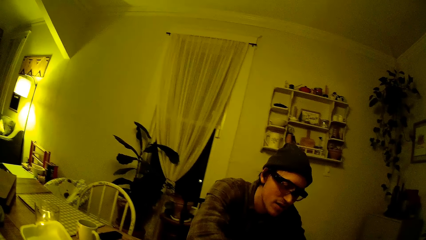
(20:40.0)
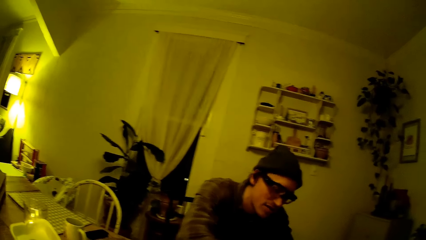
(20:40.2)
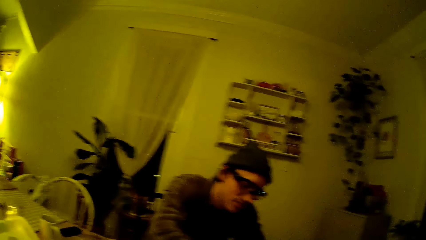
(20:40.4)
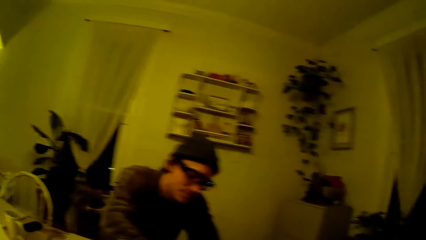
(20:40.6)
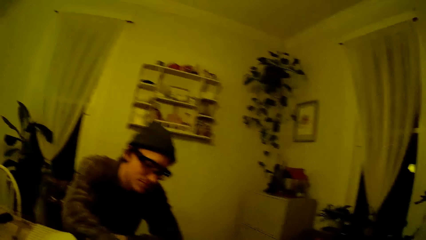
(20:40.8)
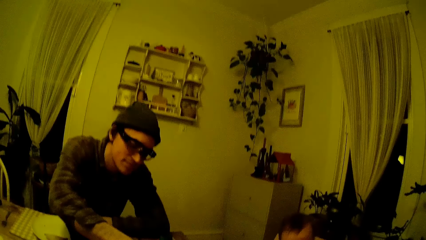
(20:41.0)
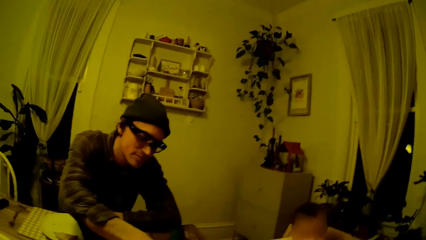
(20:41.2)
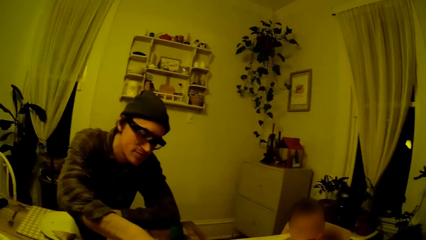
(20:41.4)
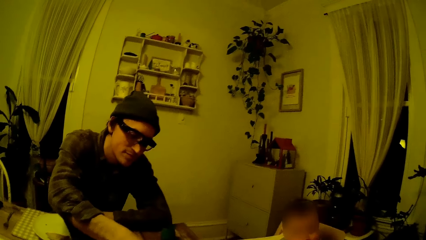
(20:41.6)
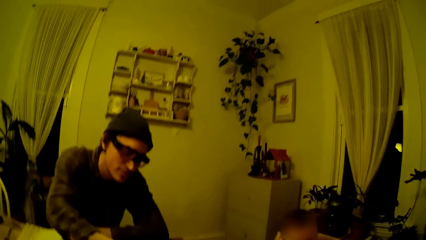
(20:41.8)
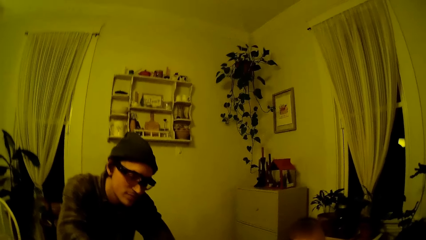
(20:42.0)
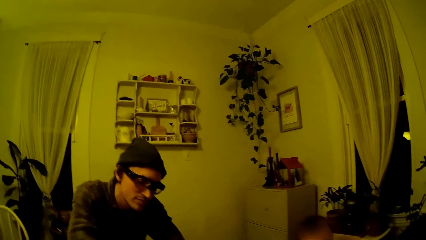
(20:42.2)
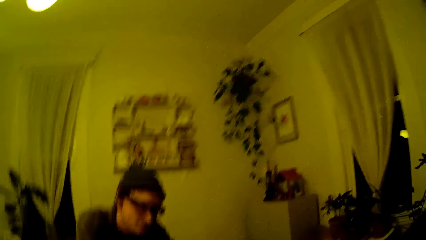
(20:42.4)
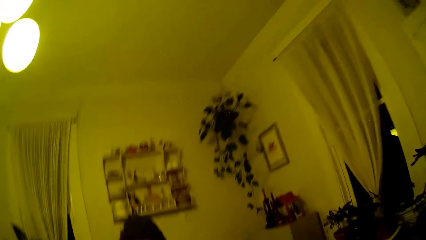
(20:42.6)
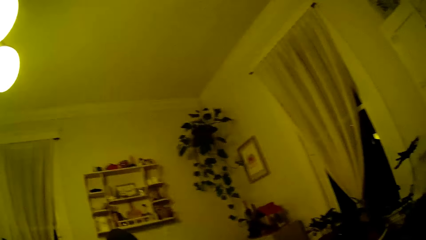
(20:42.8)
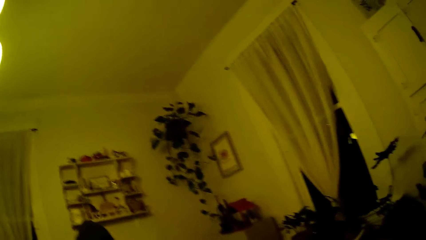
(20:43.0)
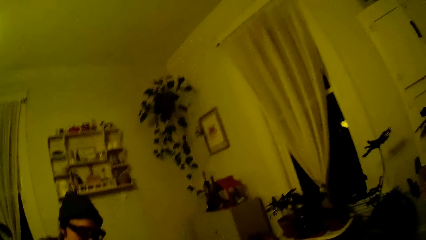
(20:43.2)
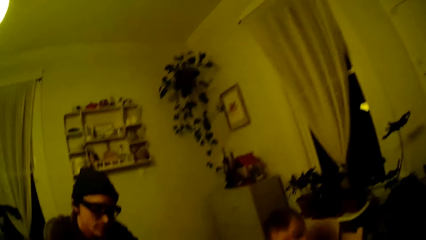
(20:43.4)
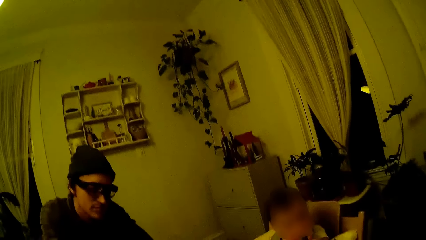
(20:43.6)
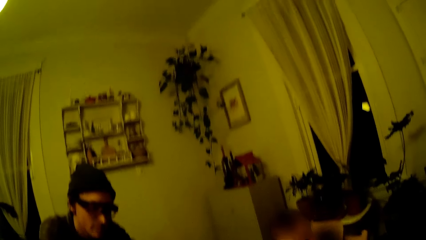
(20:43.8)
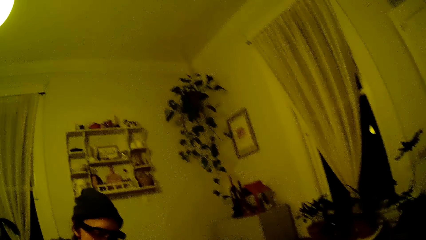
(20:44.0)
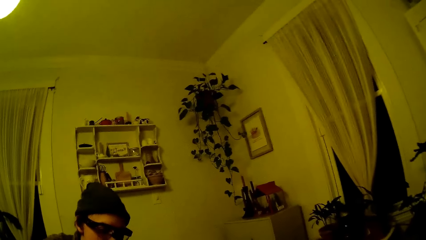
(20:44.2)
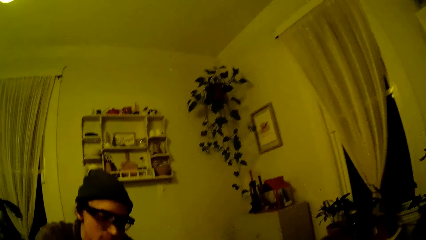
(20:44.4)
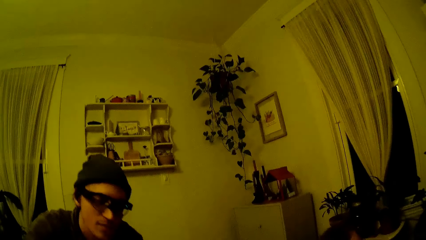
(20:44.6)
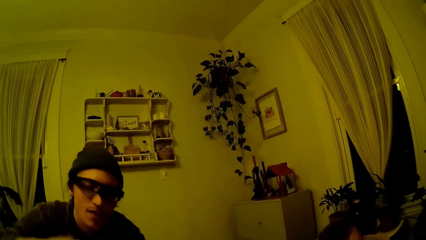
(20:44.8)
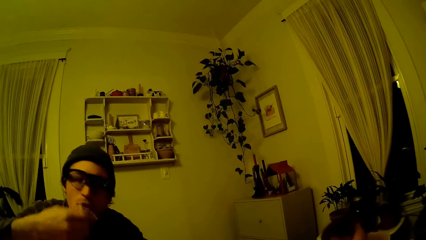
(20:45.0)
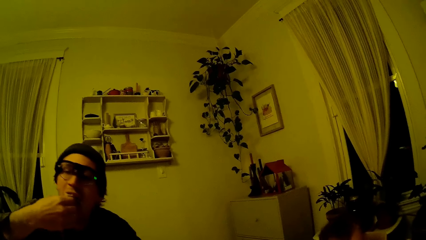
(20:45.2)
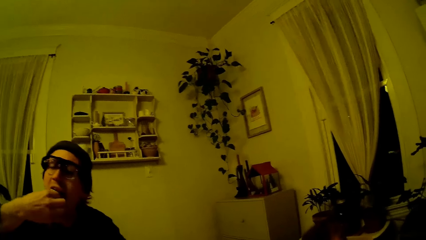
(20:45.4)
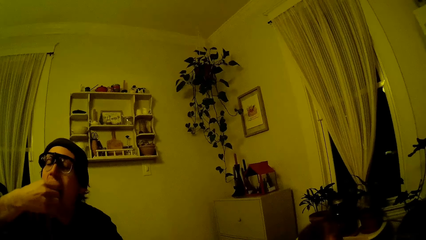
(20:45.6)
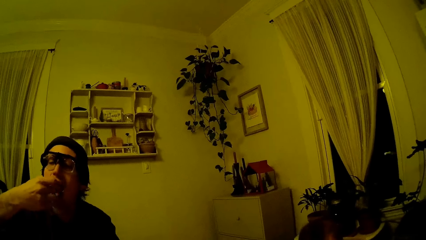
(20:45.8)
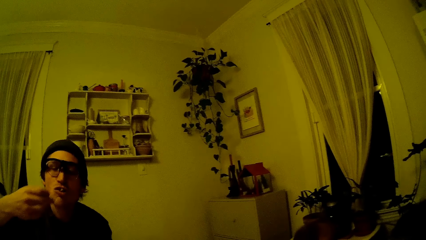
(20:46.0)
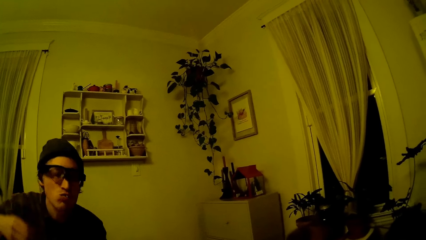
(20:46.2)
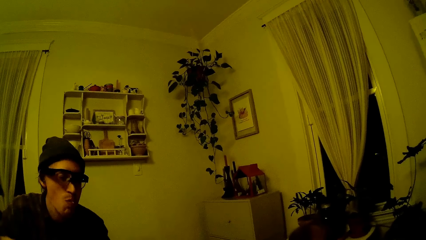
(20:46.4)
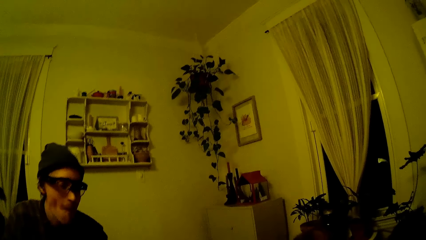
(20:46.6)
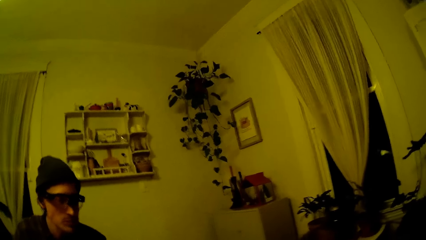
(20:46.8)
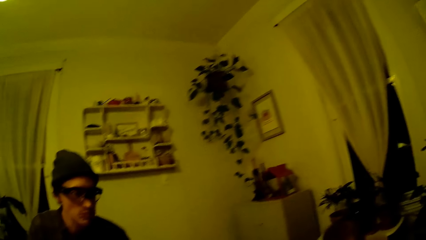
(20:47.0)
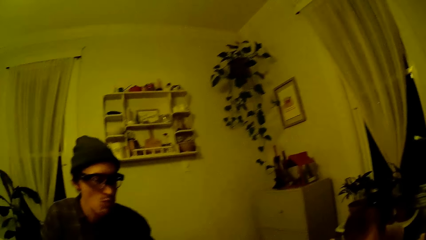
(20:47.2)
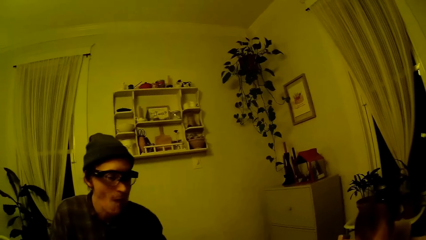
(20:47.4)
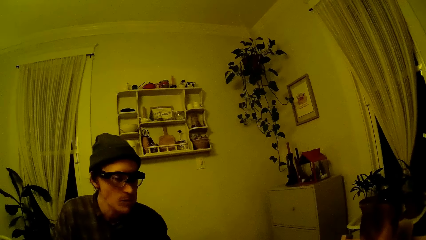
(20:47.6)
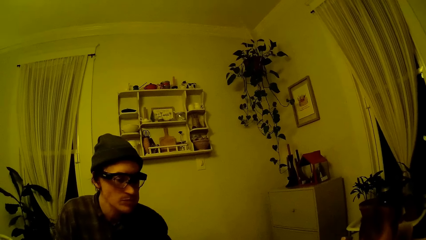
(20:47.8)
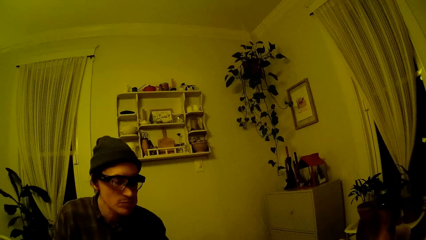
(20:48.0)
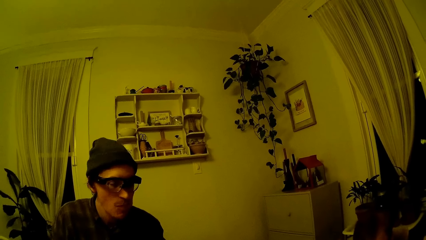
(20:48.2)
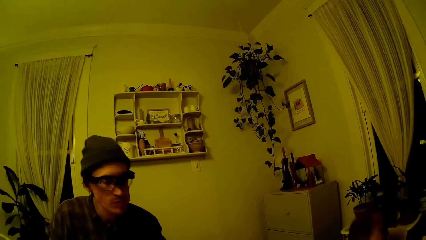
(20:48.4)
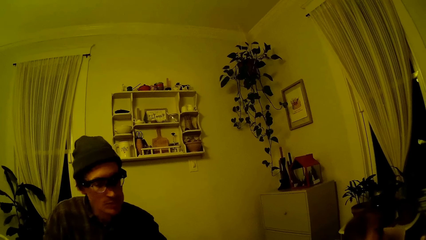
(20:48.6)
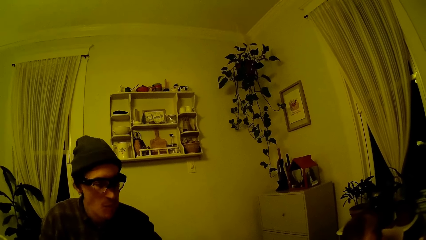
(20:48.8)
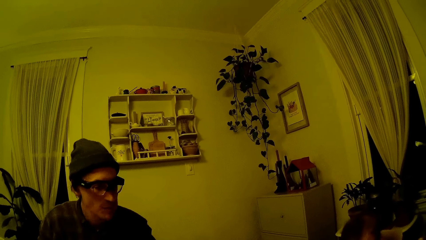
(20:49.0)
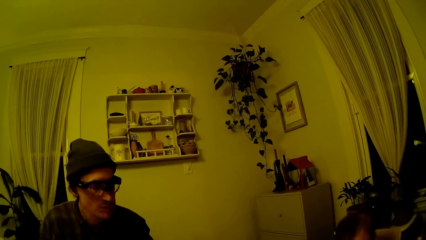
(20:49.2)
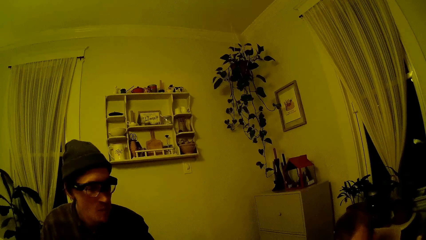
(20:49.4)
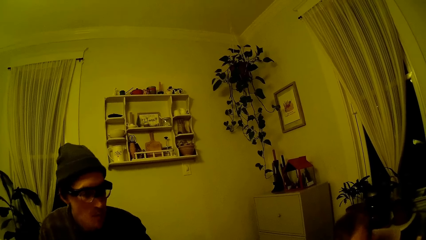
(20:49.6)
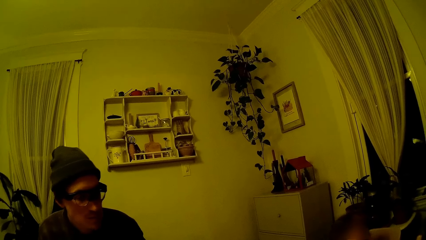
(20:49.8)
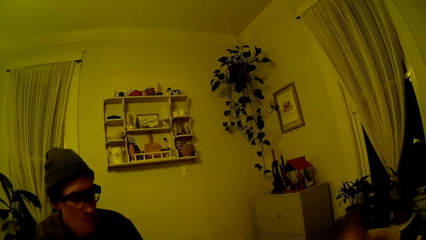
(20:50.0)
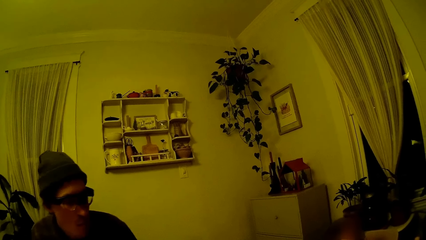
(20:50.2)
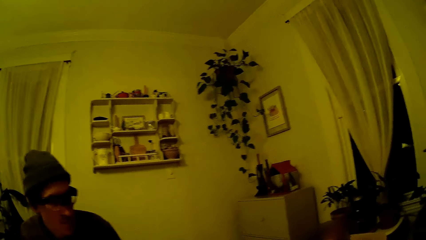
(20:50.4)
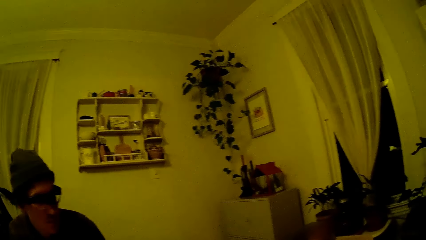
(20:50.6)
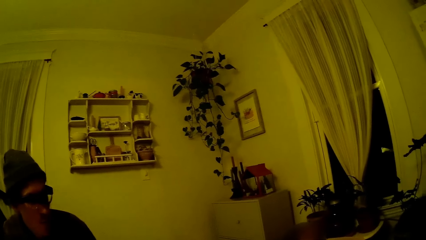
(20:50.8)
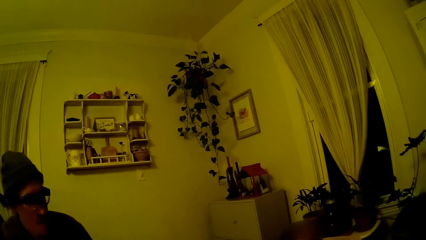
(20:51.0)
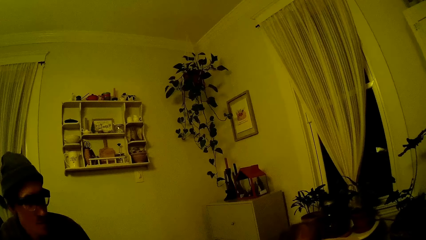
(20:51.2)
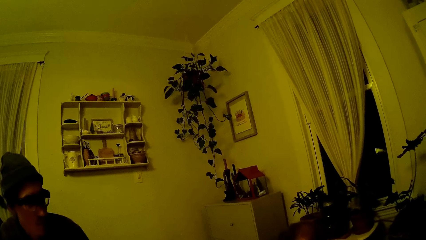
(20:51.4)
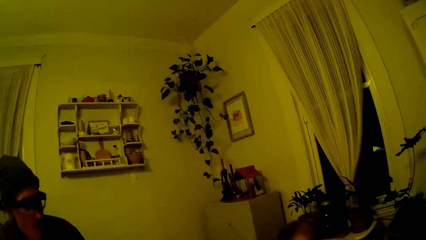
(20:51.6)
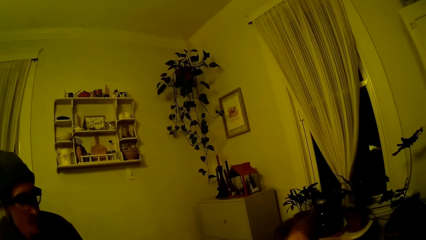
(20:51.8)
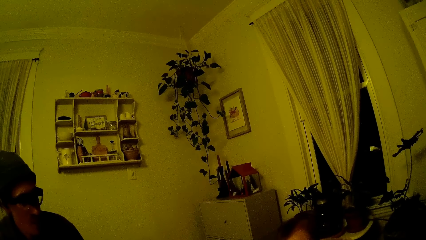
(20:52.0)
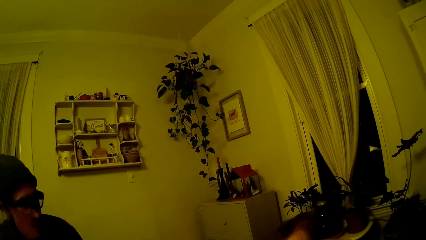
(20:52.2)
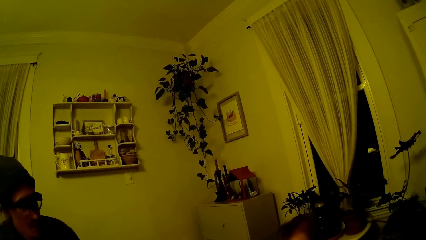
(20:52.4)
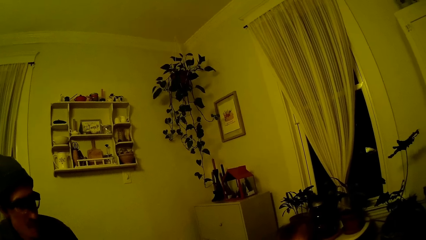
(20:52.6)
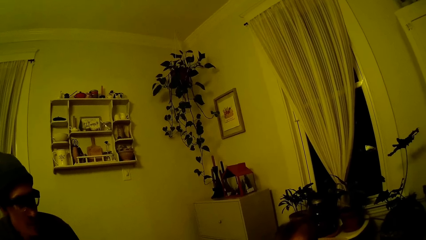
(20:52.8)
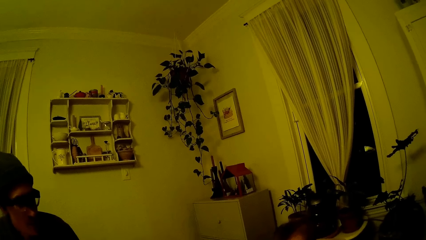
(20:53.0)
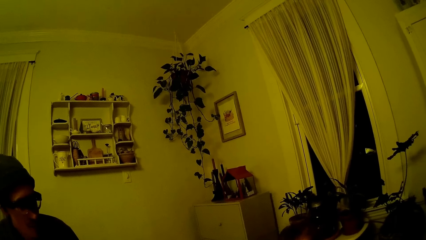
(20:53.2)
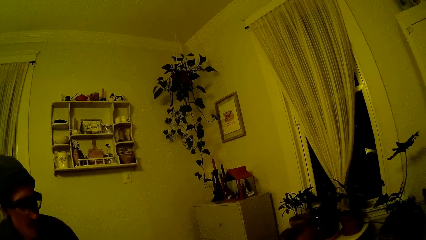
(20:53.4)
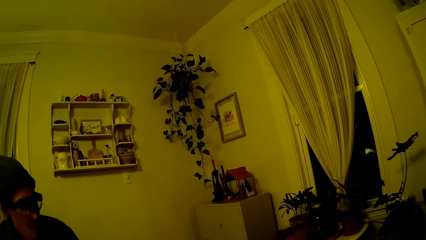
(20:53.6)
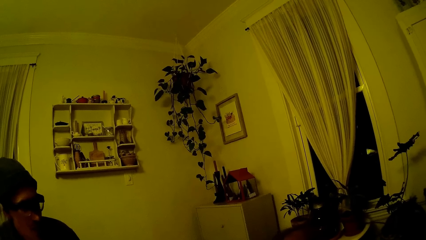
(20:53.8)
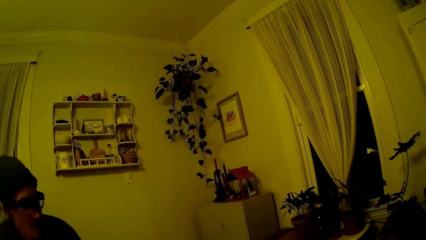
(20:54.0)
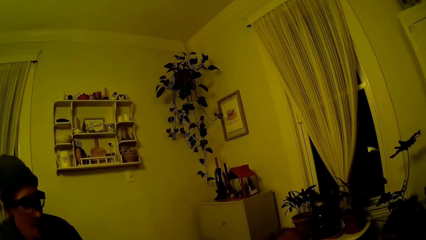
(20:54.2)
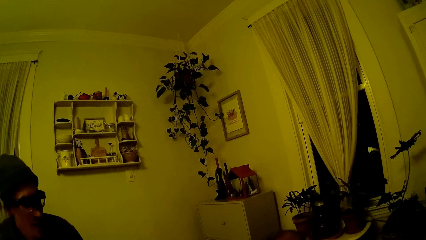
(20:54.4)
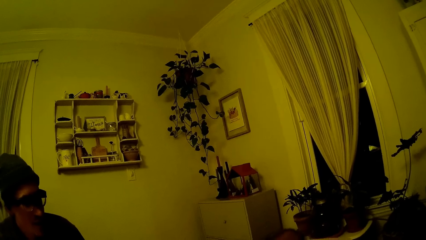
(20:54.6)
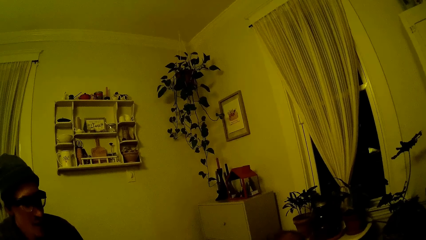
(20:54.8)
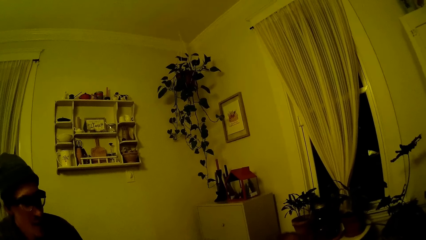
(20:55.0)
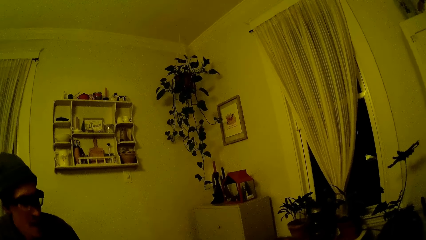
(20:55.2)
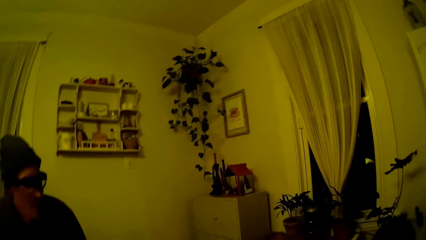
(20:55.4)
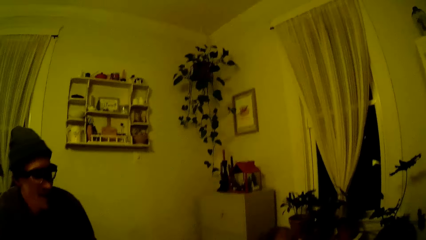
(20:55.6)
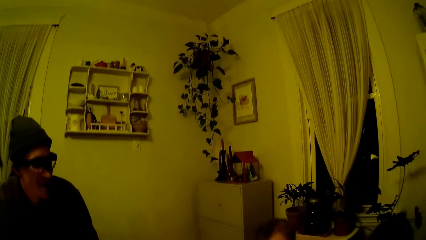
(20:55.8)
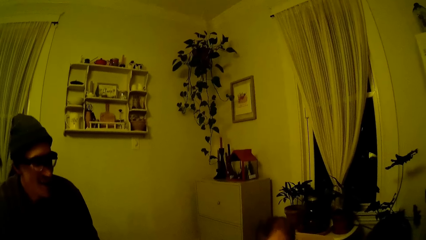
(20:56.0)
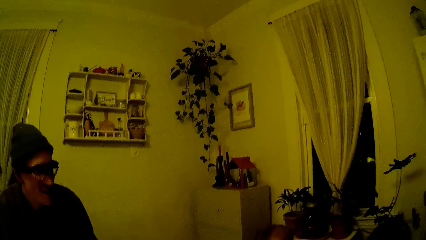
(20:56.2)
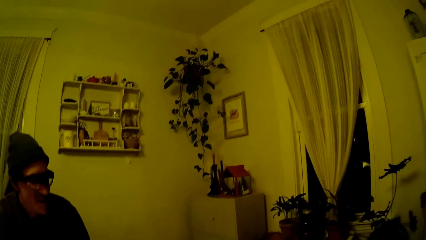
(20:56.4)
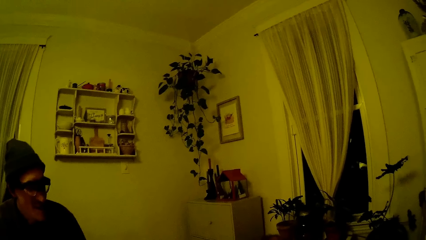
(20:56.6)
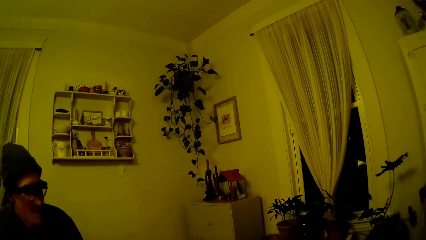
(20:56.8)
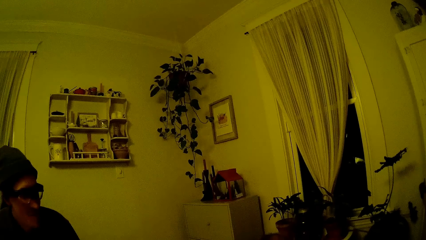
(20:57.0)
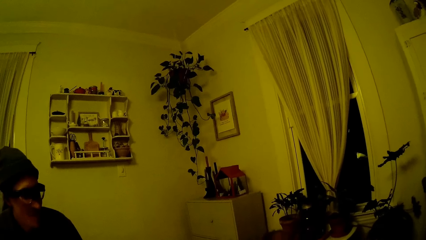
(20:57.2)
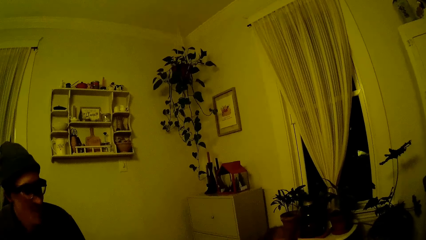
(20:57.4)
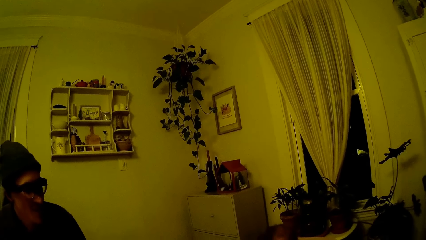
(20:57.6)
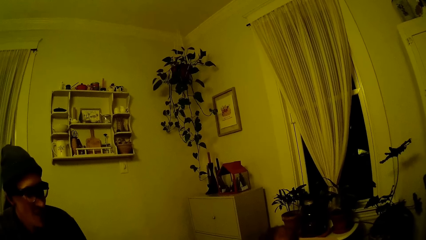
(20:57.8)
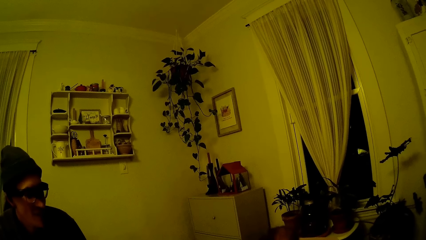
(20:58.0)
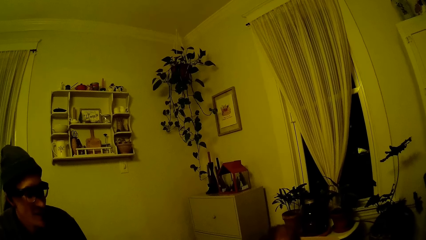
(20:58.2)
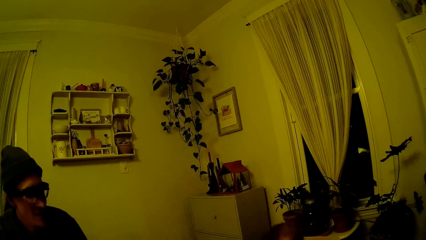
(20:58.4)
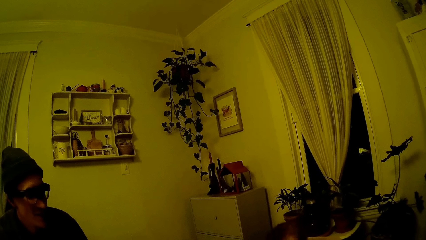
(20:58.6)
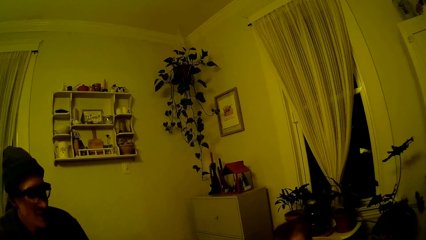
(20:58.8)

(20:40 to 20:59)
The man puts the pancake in his right hand into his mouth. The camera wearer talks to the baby.
